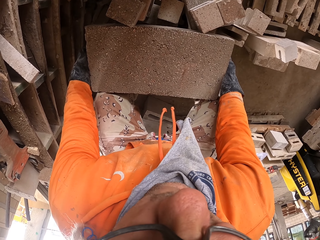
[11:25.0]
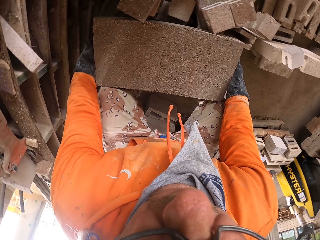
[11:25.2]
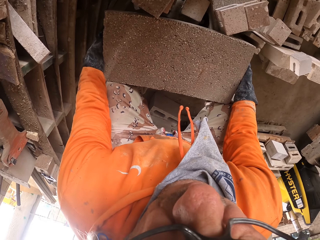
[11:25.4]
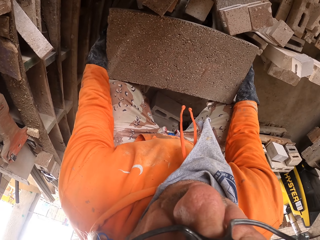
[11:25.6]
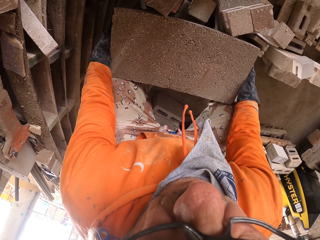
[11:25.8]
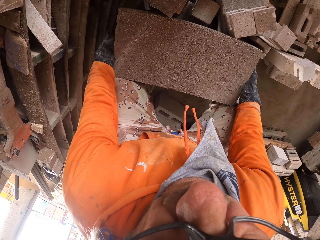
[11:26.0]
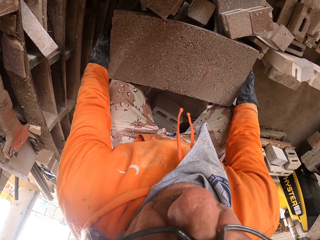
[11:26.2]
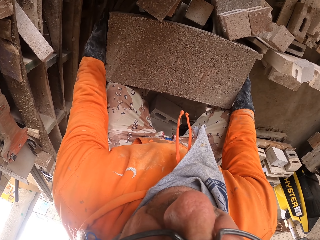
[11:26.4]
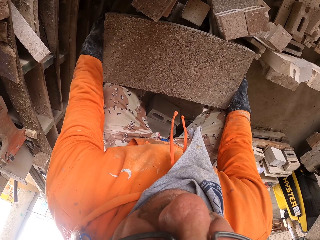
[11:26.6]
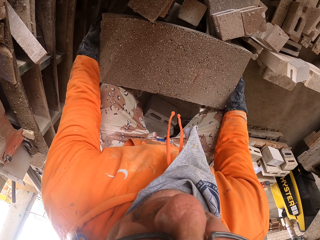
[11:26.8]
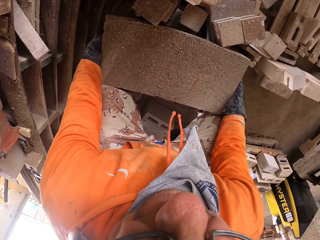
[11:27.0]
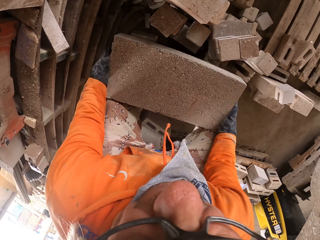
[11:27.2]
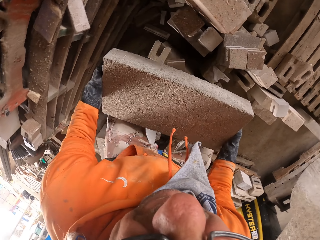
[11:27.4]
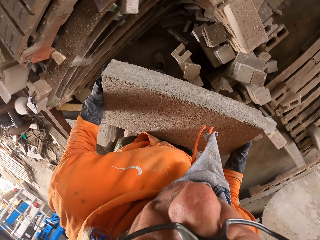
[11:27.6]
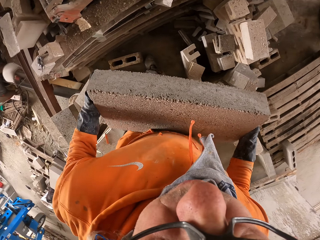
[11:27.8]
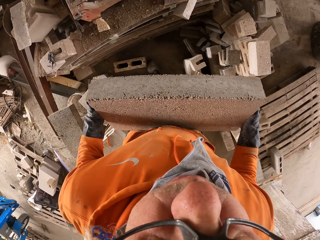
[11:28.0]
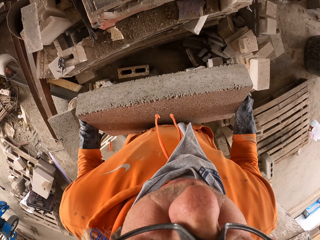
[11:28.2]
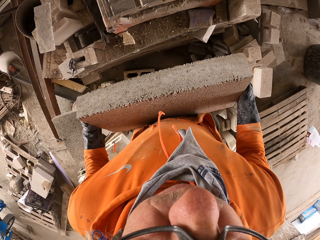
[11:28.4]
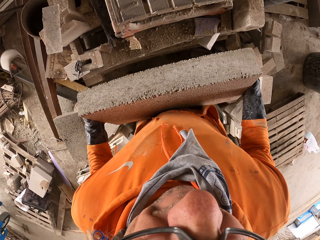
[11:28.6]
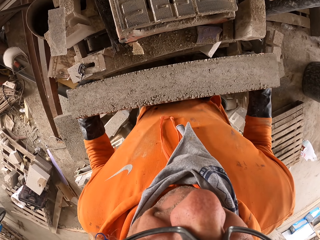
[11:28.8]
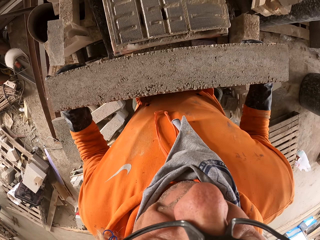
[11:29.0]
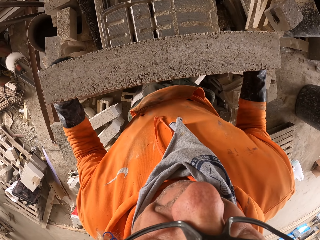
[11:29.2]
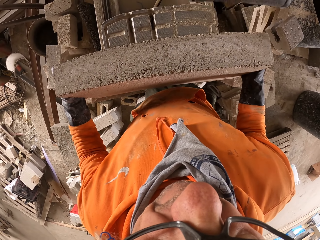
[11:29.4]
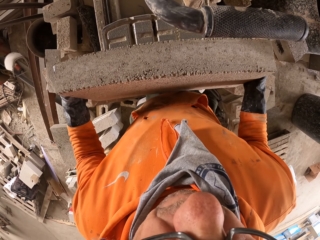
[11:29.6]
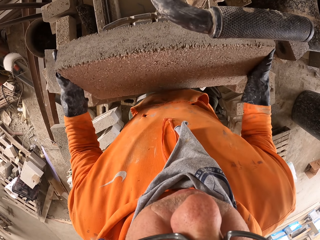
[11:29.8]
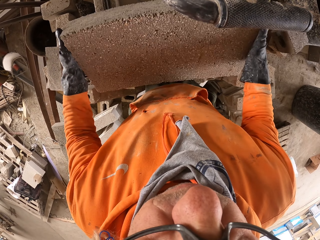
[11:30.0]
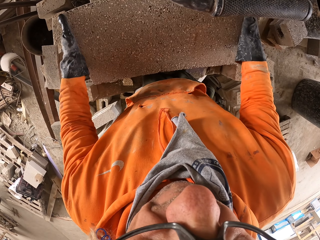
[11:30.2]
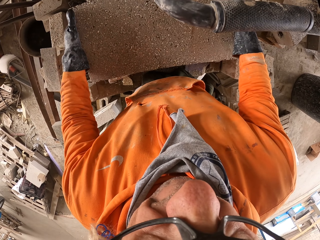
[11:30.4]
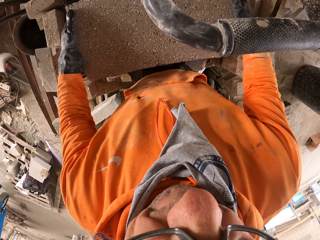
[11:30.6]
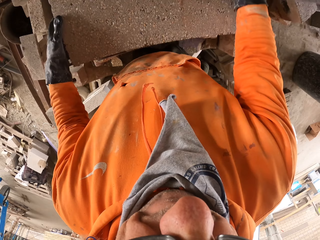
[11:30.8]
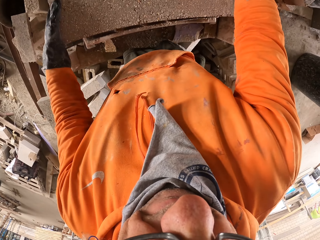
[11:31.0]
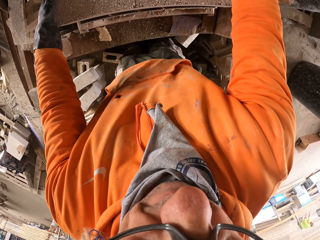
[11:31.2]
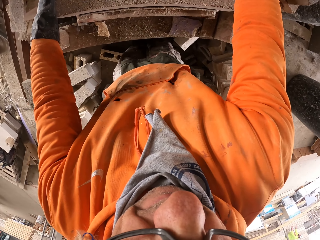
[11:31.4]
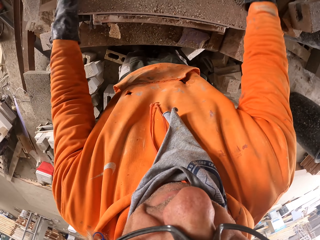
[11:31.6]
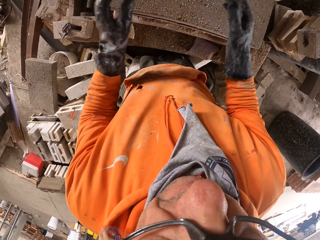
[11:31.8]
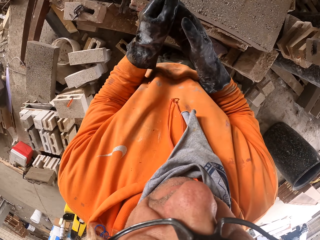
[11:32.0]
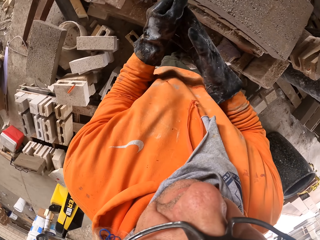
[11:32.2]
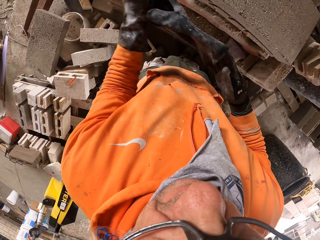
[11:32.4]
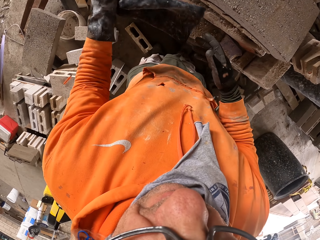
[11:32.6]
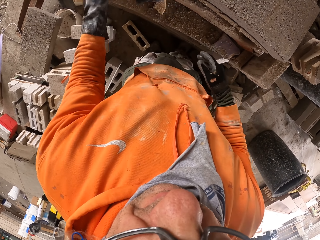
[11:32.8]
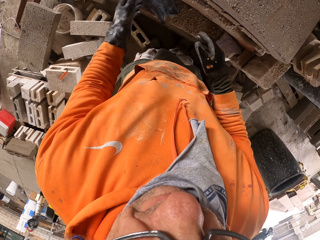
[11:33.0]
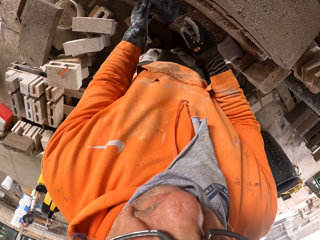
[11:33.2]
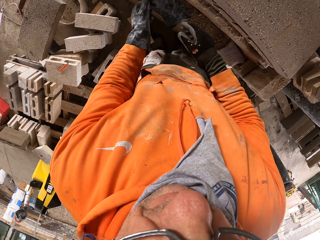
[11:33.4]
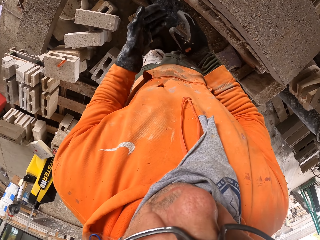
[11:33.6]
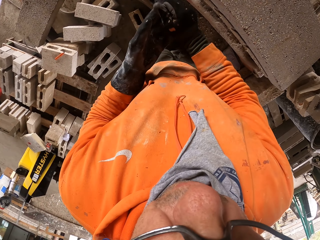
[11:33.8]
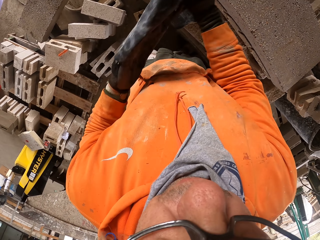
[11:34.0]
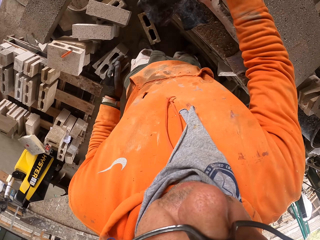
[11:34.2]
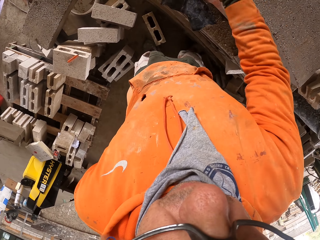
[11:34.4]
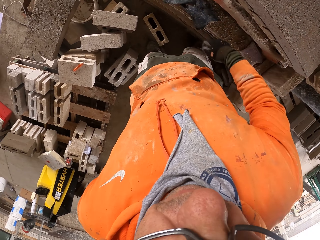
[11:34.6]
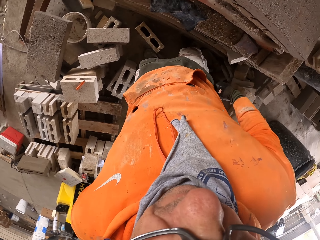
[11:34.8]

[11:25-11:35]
The camera wearer walks. They place the brick on the cutting machine. They remove the glove.

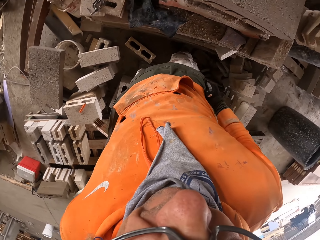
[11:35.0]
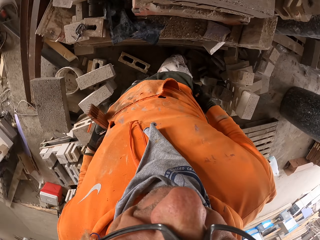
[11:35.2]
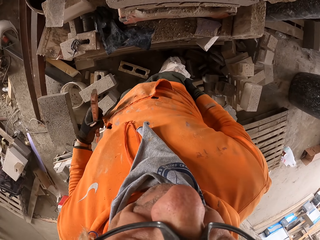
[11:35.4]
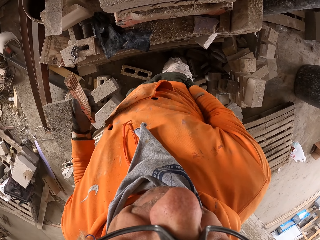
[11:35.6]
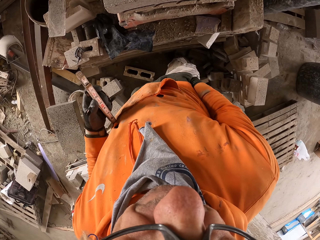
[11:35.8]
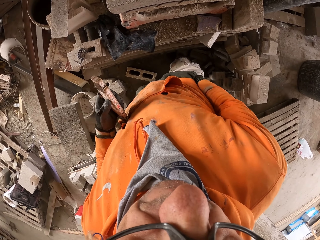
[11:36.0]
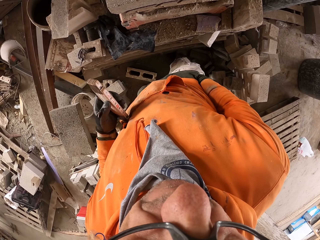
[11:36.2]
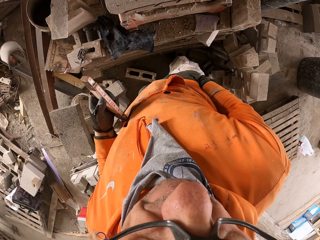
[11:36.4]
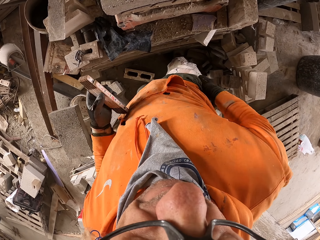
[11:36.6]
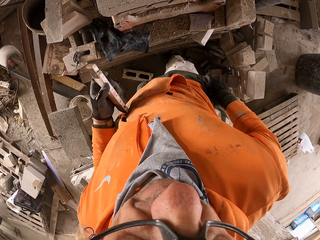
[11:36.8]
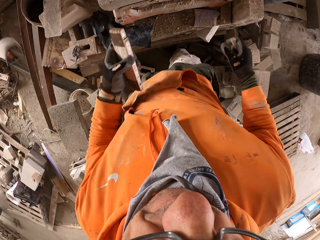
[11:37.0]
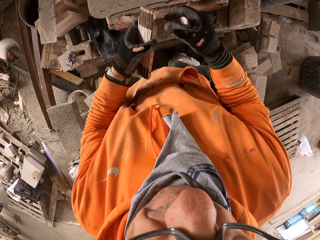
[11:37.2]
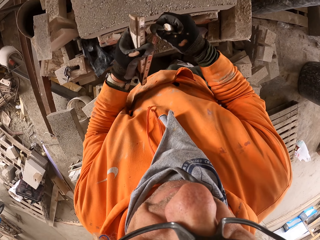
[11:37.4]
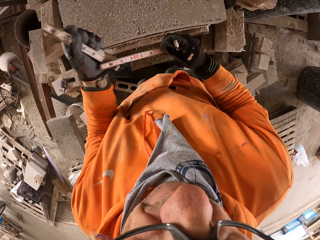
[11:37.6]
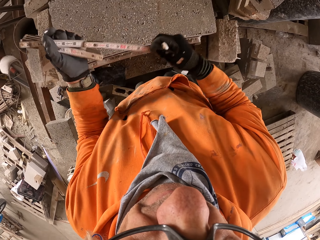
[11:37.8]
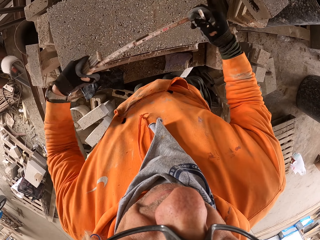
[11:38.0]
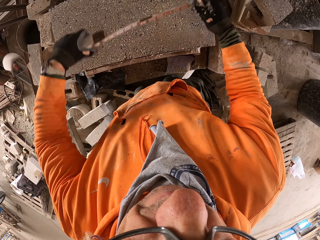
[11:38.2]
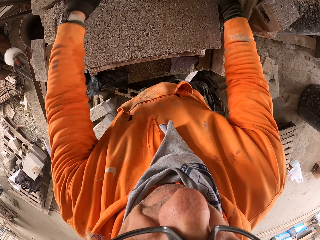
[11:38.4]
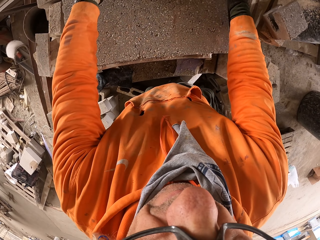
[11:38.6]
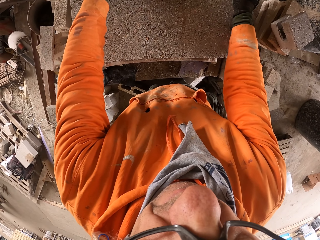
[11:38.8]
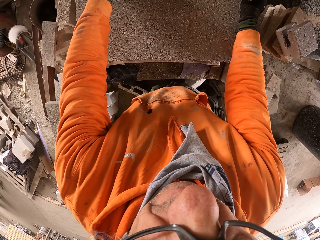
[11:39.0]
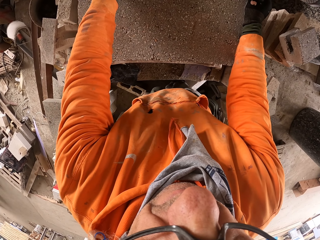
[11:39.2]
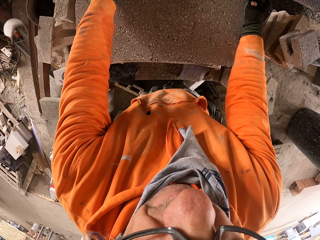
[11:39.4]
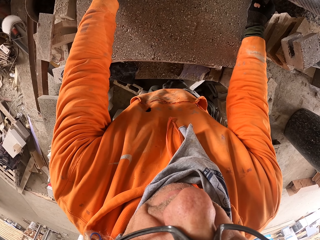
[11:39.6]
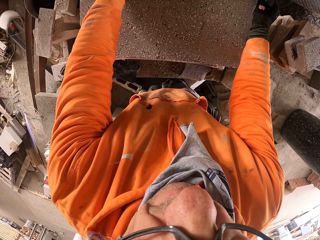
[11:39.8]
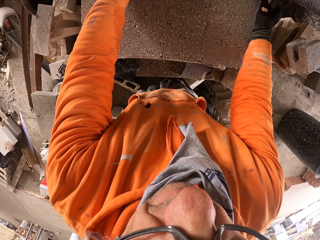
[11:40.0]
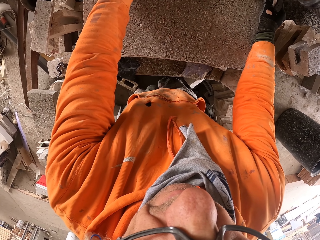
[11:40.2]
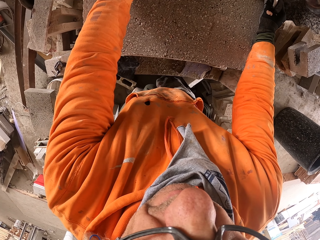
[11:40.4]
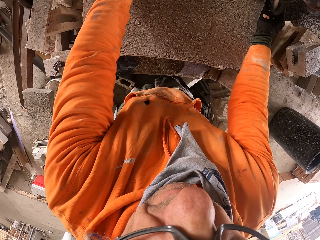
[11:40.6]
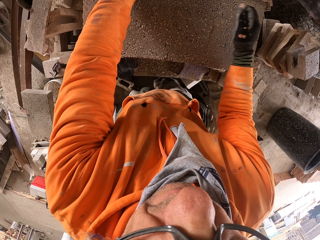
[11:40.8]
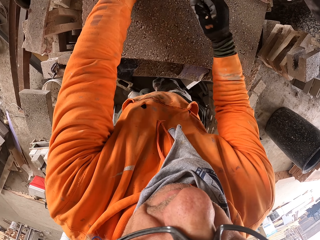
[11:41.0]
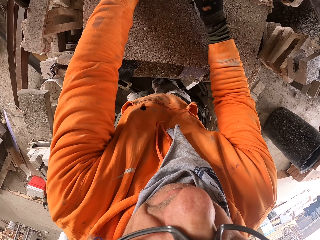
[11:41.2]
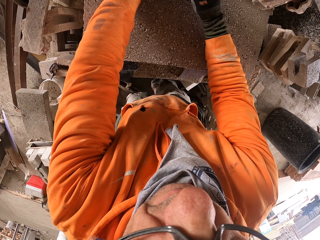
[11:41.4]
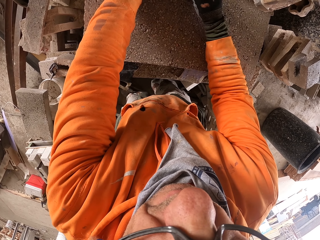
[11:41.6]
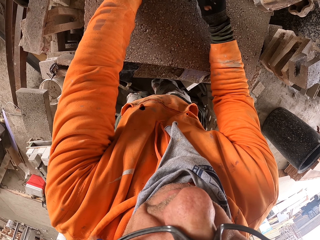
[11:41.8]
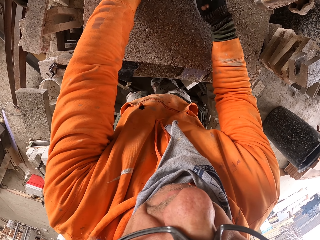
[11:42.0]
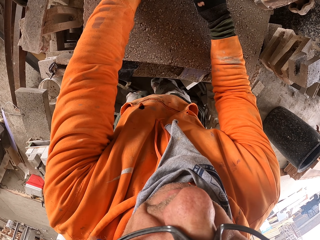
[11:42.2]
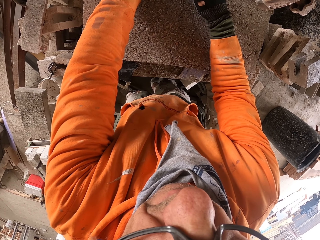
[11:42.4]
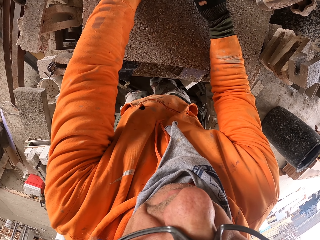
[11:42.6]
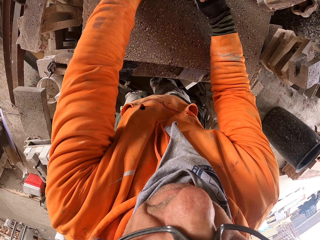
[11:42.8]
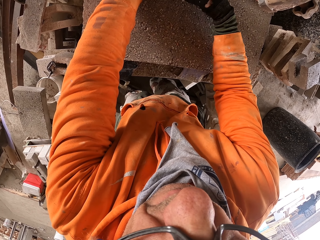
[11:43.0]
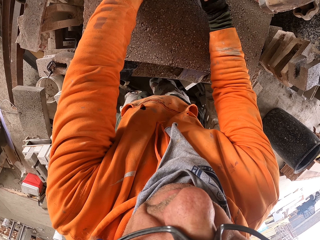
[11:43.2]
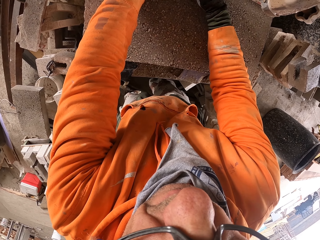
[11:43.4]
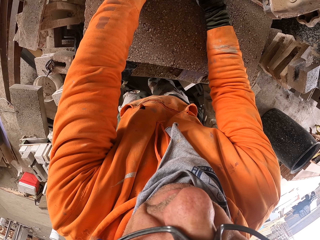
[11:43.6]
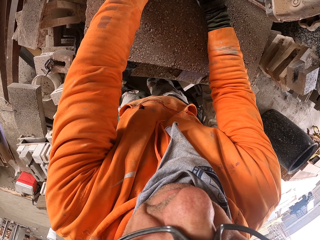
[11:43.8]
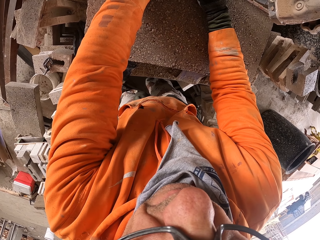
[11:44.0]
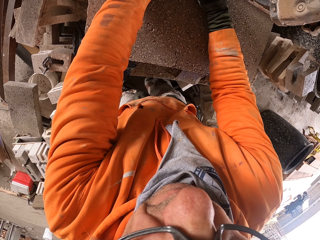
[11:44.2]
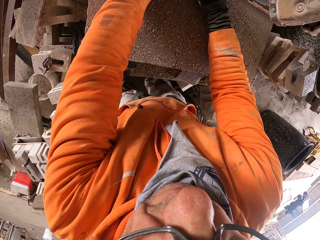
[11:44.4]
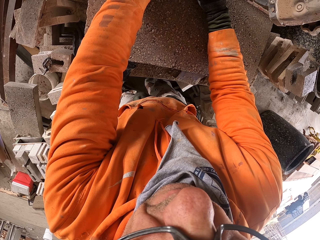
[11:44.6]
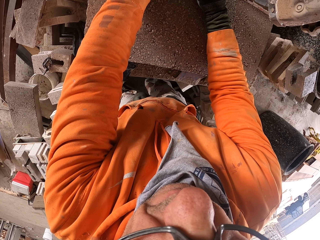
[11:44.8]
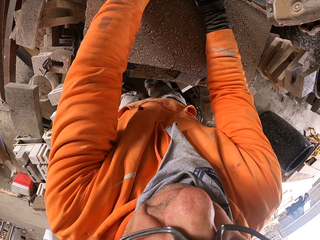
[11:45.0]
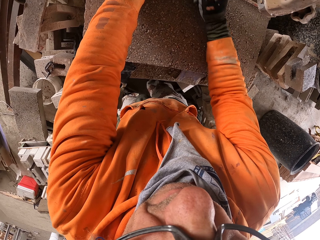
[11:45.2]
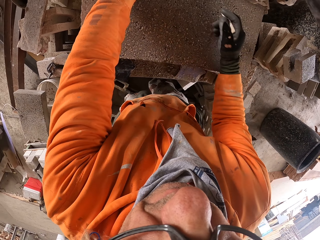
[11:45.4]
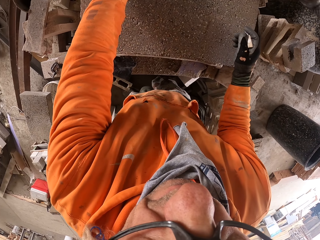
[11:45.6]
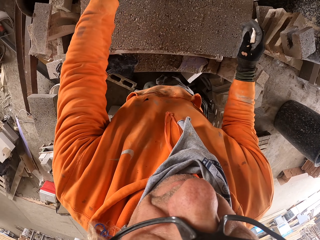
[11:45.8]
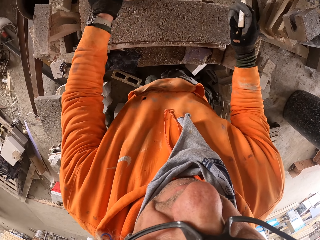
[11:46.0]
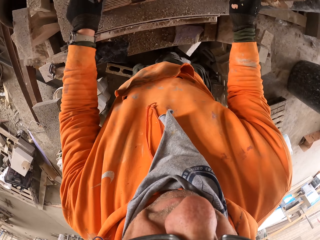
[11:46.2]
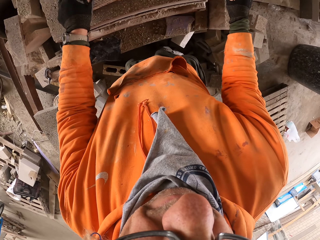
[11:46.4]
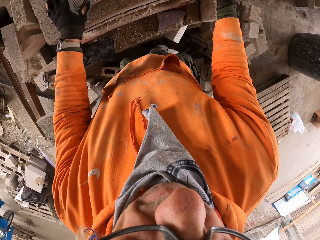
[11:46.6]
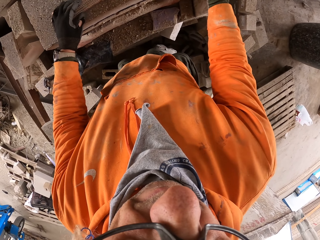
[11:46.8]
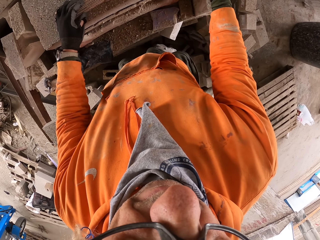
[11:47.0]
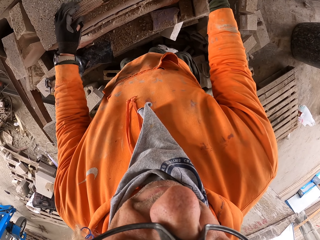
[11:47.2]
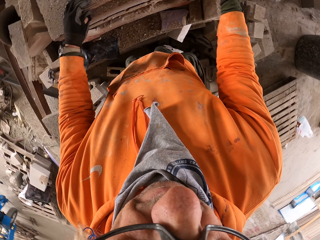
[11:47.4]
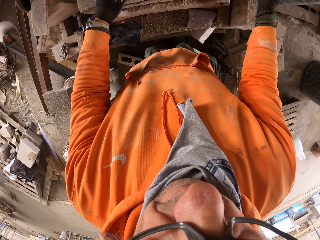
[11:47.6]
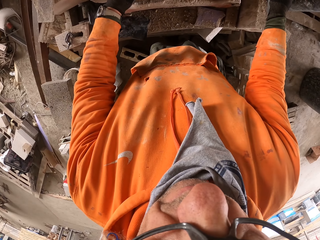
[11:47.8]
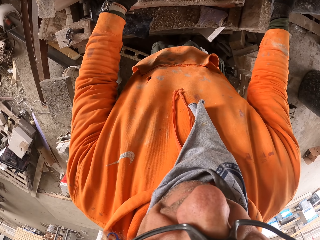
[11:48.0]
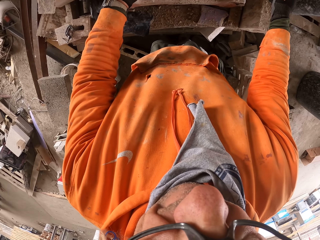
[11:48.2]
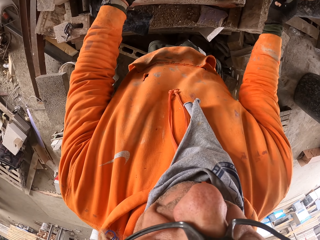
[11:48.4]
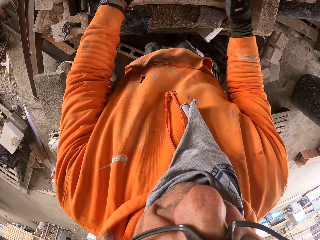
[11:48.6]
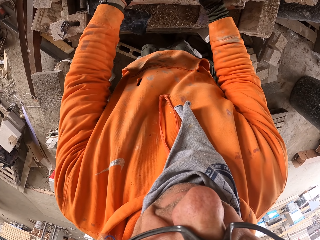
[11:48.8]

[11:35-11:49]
The camera wearer looks around. They pick the tape measure from the pocket. They stretch the tape measure. They measure the brick. They put a mark on the brick.
